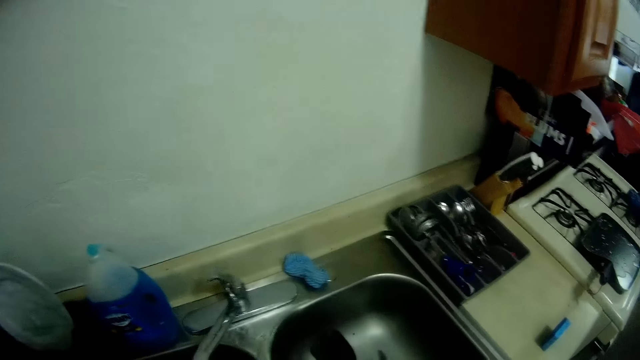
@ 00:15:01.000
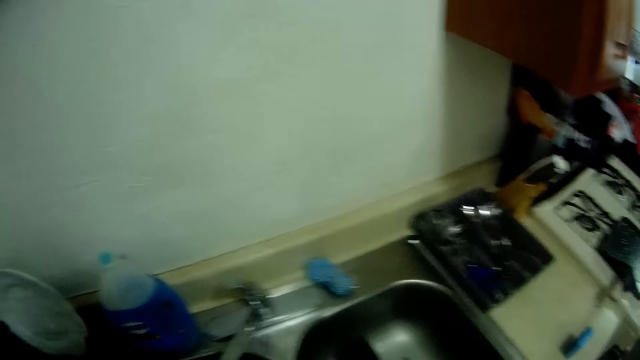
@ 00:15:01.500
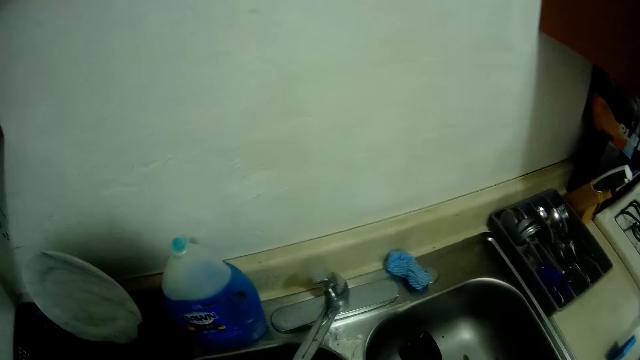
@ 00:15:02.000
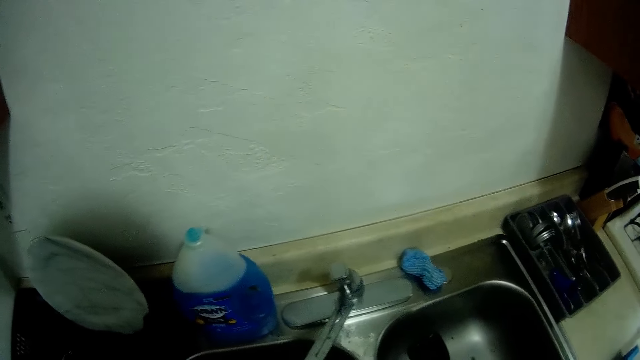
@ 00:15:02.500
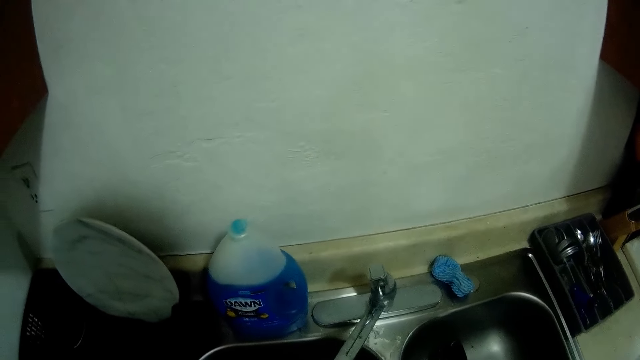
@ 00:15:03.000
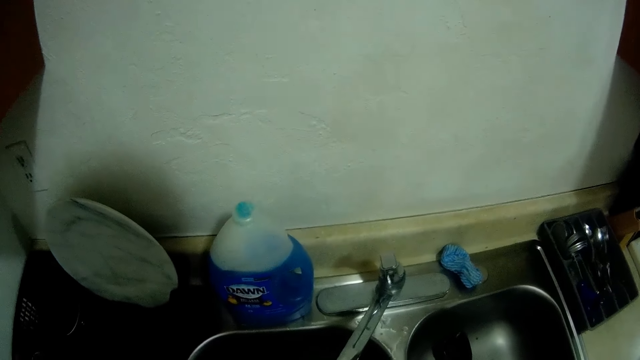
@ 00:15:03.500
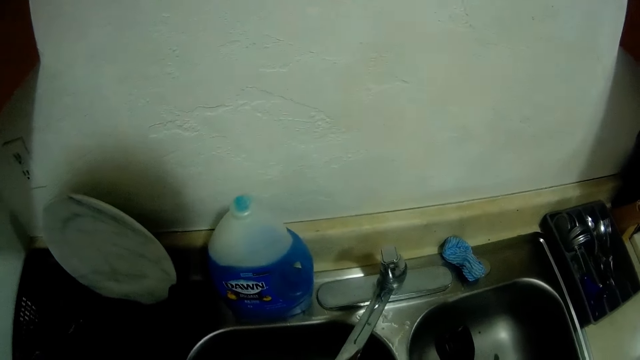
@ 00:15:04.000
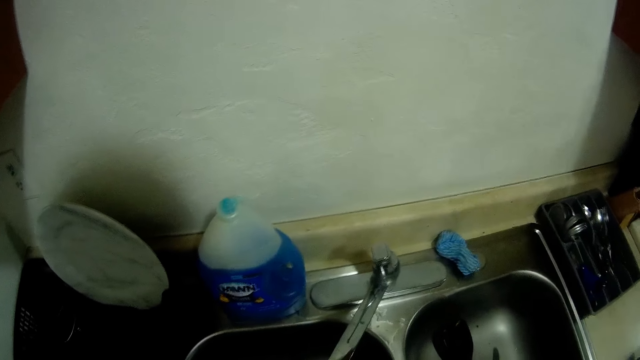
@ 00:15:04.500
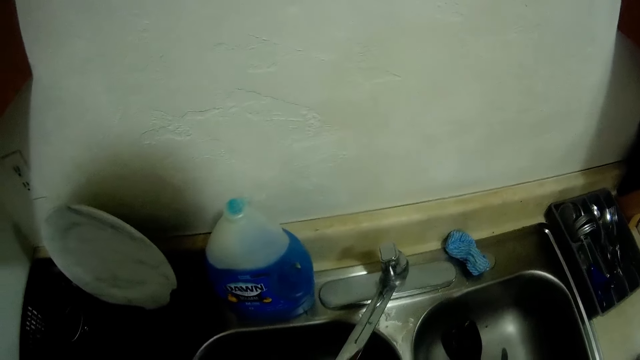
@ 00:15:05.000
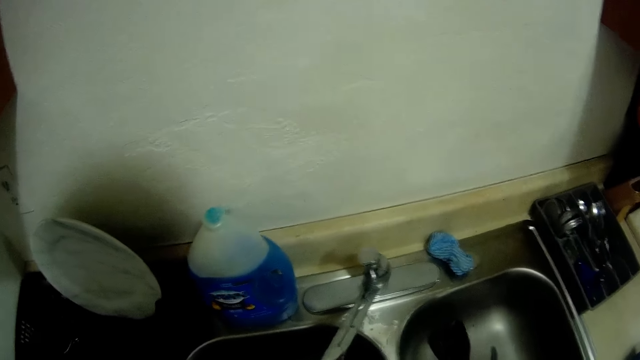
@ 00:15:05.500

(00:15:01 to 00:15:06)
The camera wearer looks towards the kitchen sink.

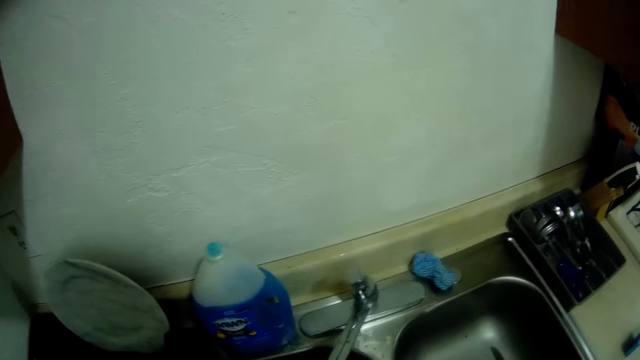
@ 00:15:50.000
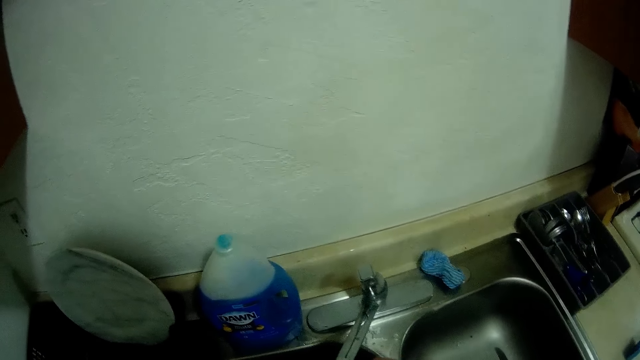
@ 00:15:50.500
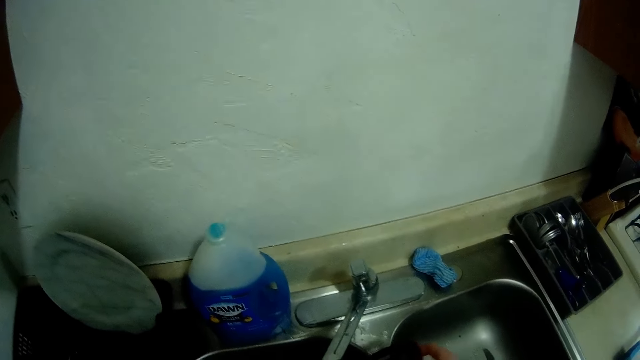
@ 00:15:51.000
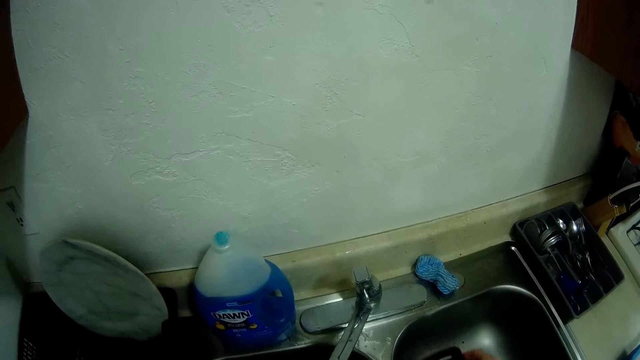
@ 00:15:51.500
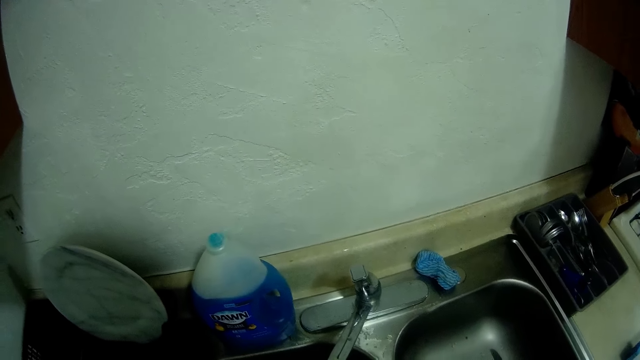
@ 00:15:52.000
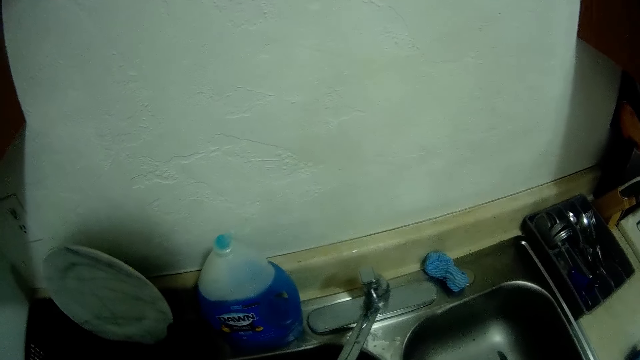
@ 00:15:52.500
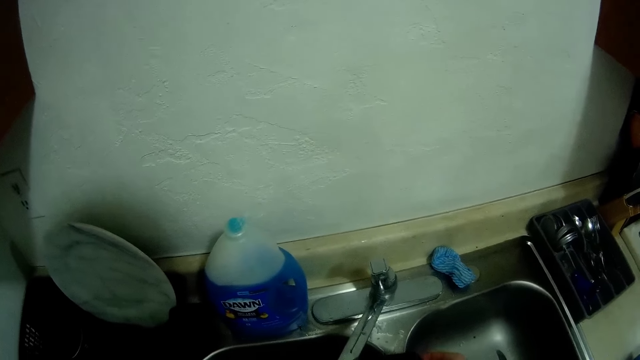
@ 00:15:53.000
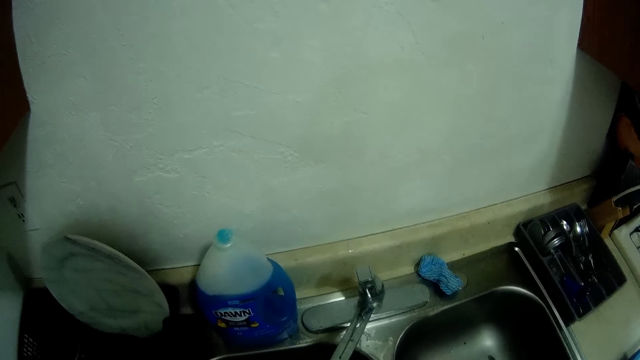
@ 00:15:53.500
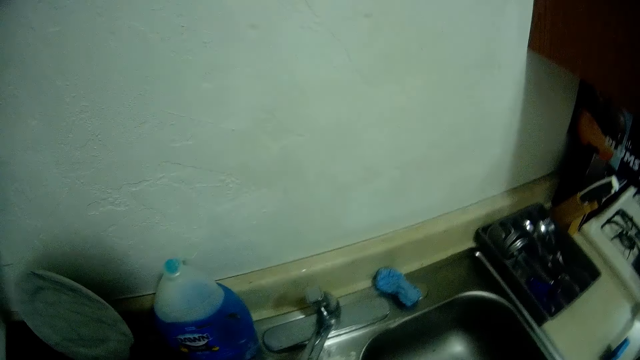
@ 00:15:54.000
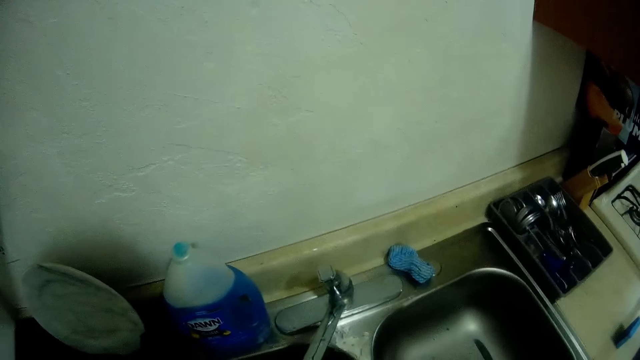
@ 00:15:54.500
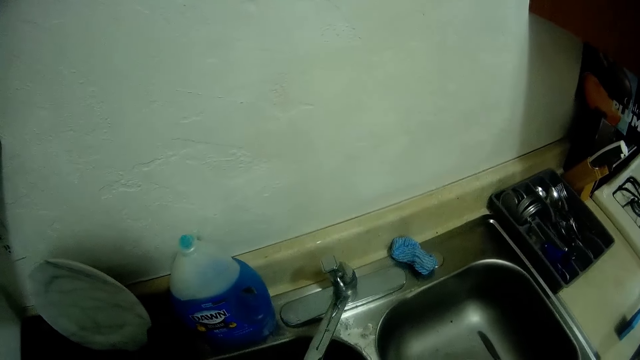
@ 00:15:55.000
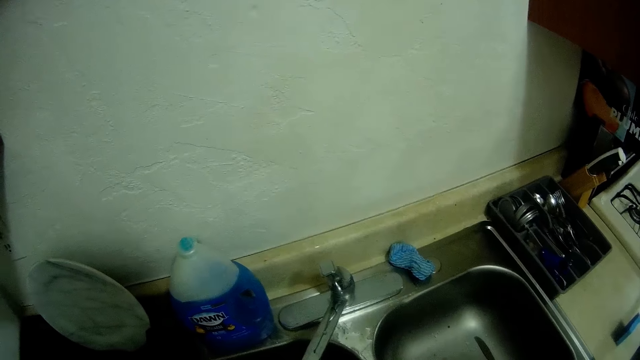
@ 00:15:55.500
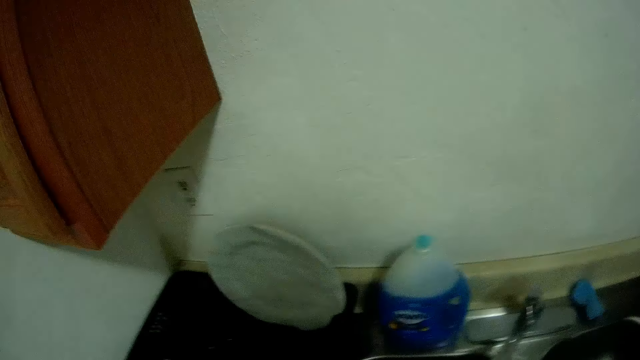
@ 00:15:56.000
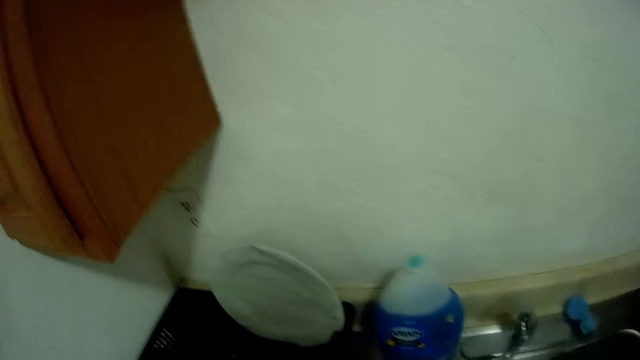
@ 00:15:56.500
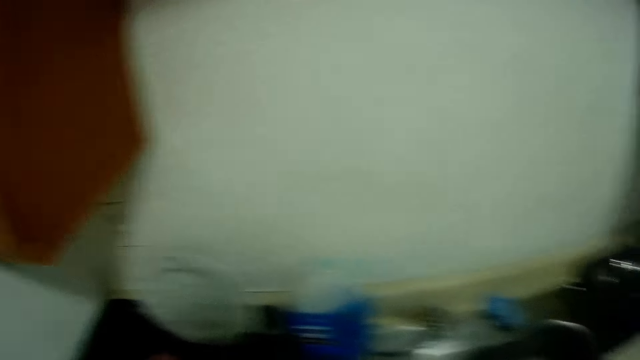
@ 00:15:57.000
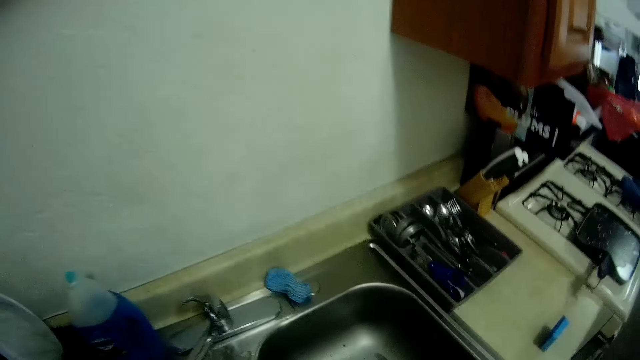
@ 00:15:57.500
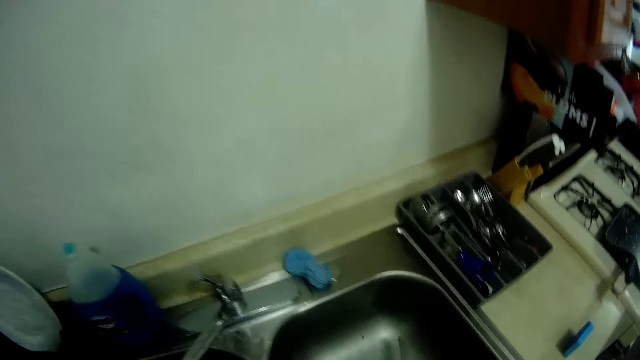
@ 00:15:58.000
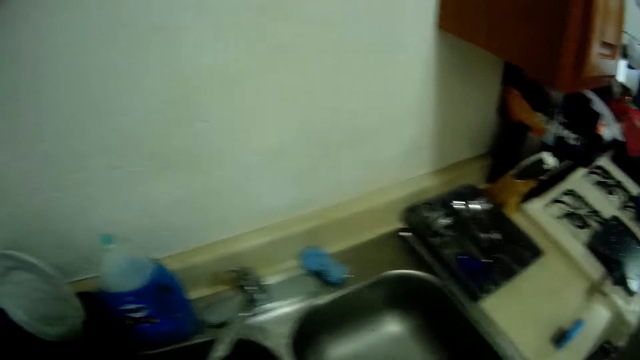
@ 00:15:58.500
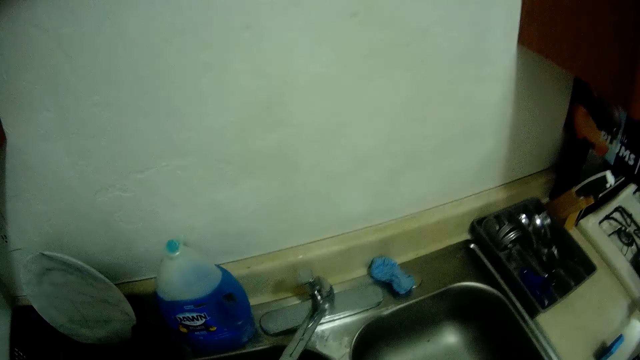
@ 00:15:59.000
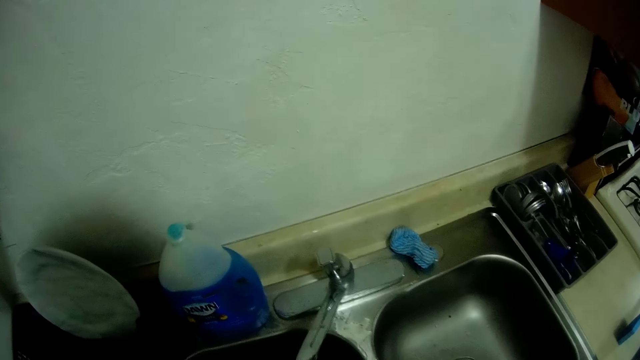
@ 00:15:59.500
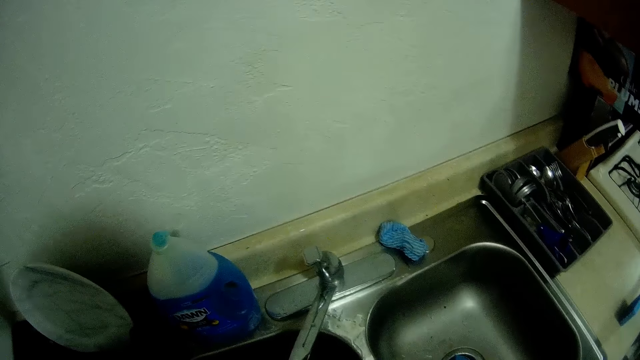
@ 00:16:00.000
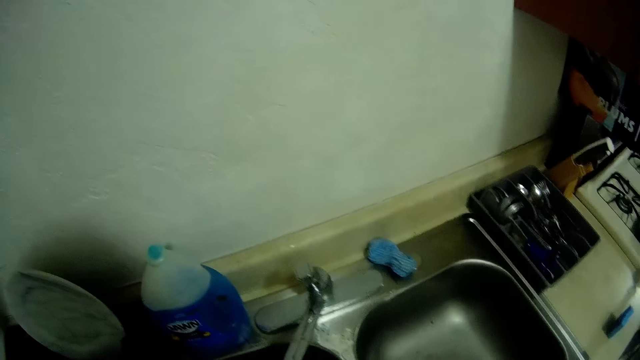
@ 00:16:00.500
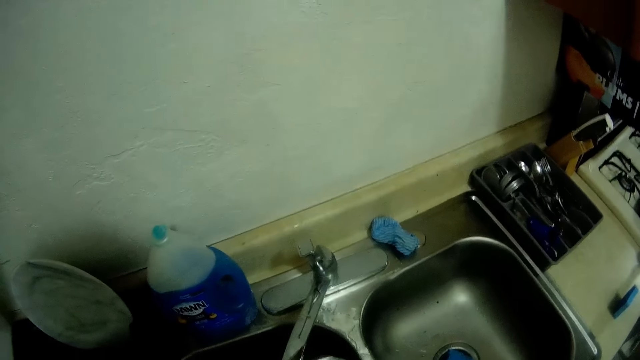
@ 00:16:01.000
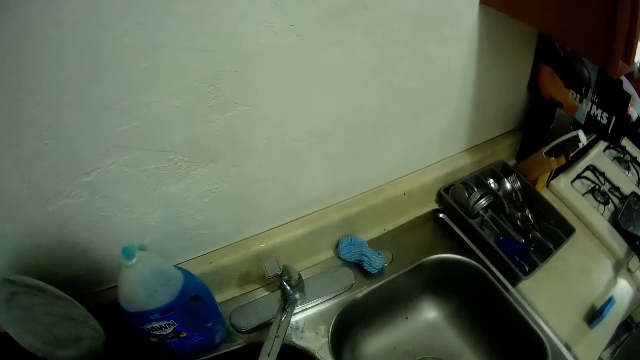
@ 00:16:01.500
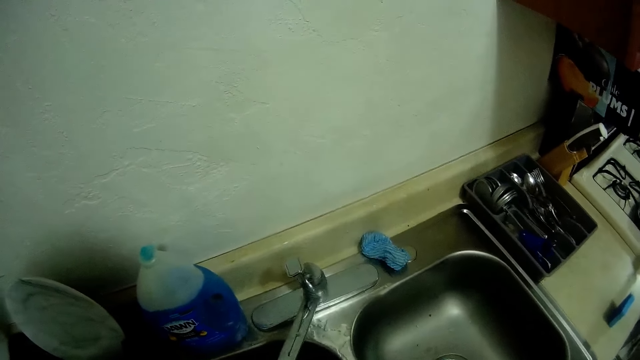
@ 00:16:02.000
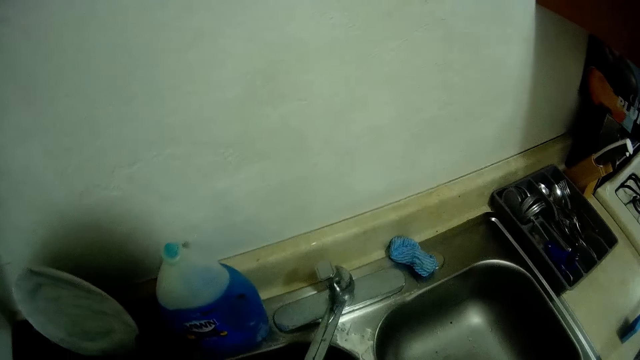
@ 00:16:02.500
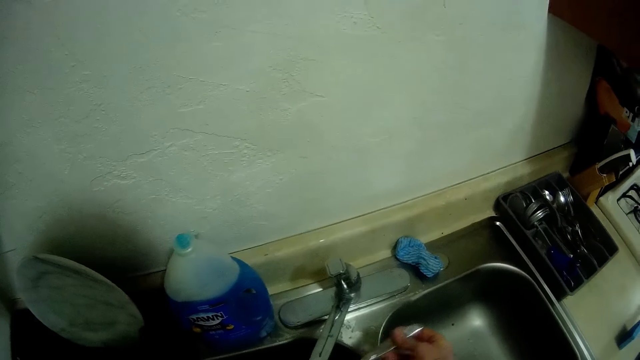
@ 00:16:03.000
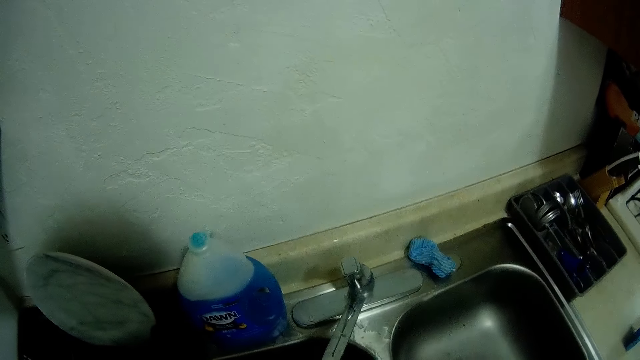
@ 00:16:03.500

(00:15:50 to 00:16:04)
The camera wearer adjusts something in the sink. He does something in the utensil holder. He picks a knife from the sink with his right hand. He washes the knife. He rinses the knife. He holds the knife in his right hand.

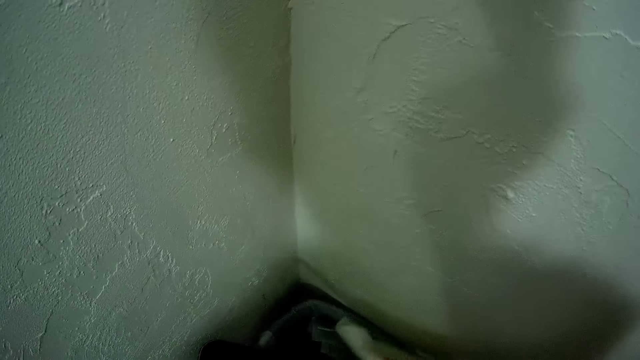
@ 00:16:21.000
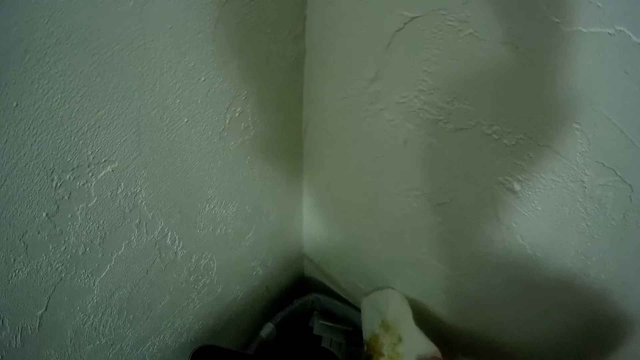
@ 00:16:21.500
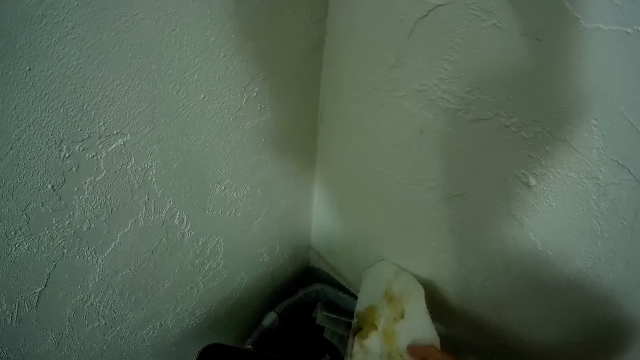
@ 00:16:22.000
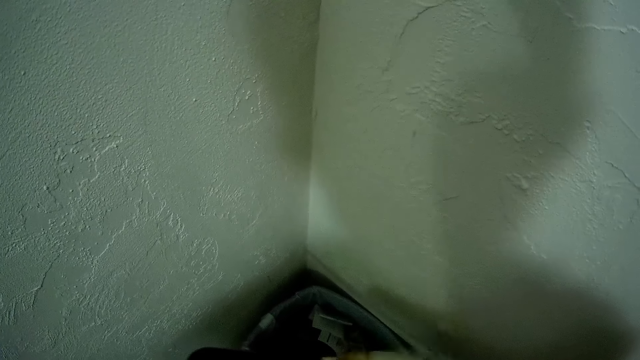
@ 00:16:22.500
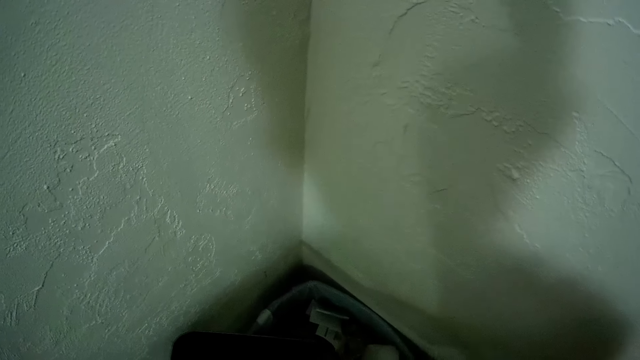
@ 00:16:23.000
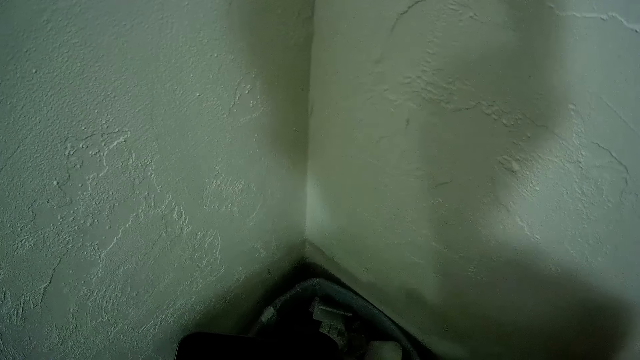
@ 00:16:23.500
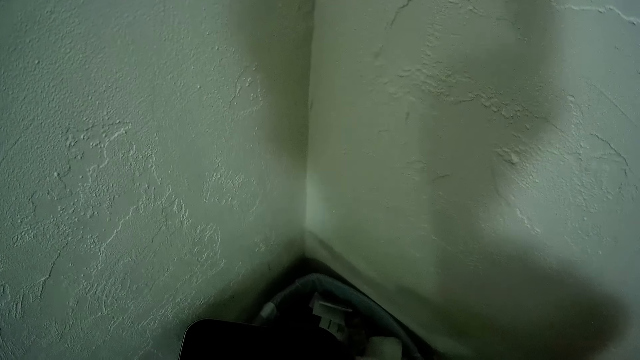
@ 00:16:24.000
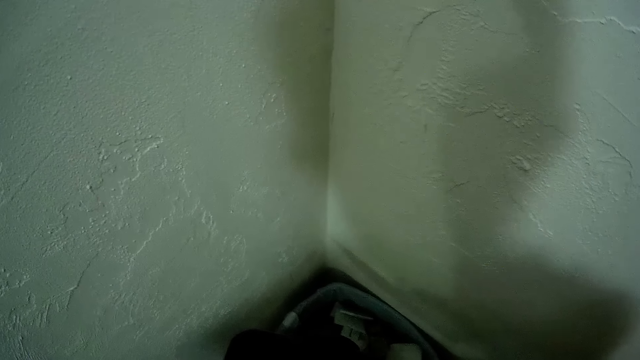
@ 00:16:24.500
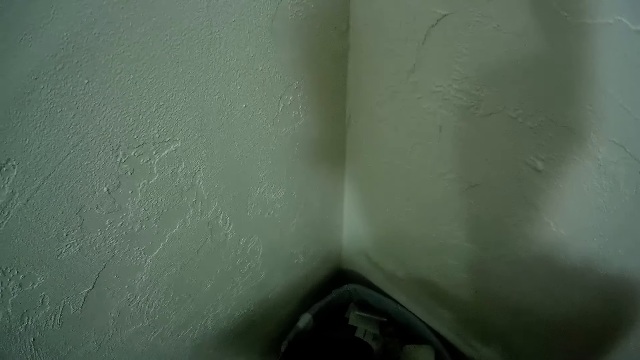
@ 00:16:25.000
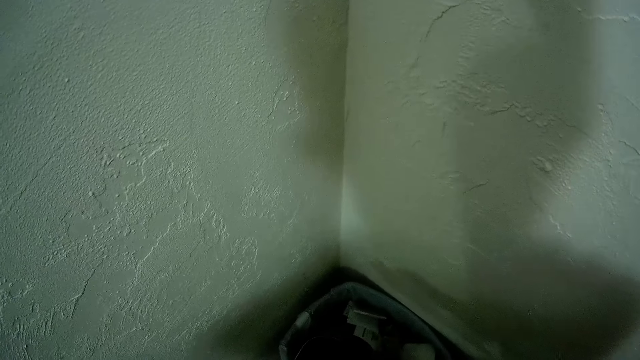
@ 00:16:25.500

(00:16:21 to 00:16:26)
The camera wearer adjusts the kitchen paper in the hand. He turns over the tissue in his right hand. He wipes the frying pan with the tissue in his right hand.
